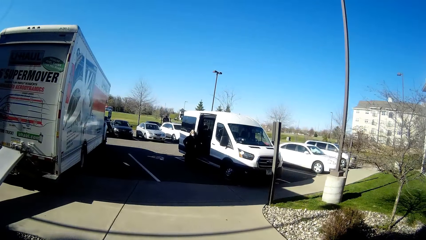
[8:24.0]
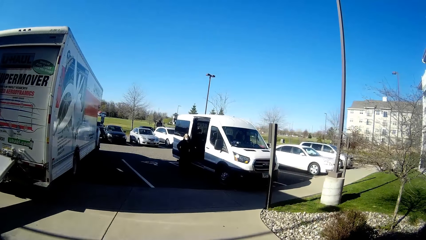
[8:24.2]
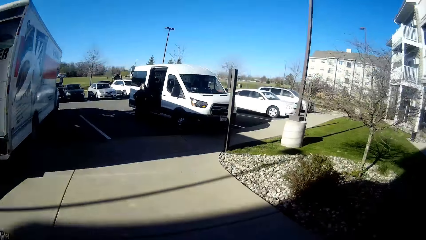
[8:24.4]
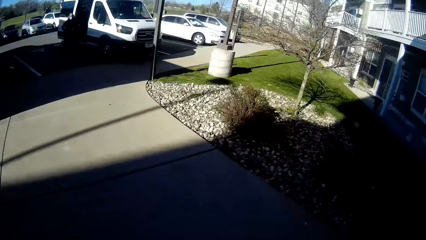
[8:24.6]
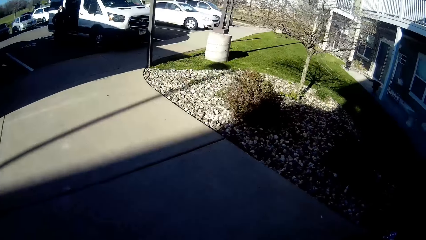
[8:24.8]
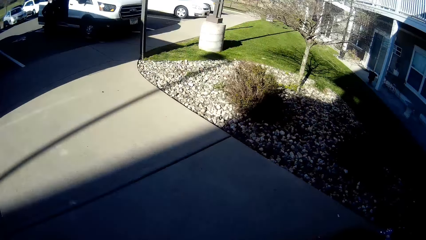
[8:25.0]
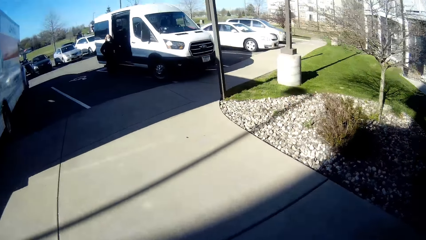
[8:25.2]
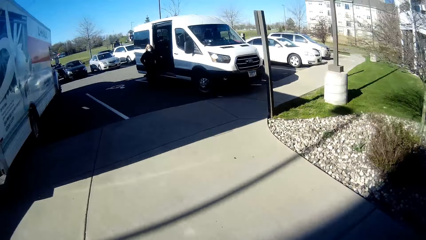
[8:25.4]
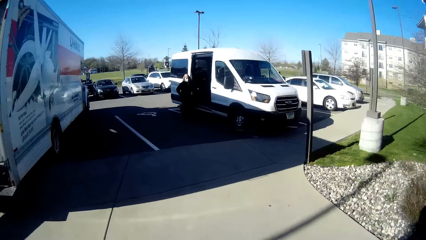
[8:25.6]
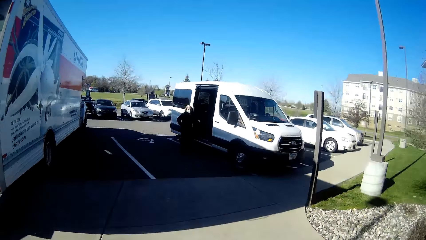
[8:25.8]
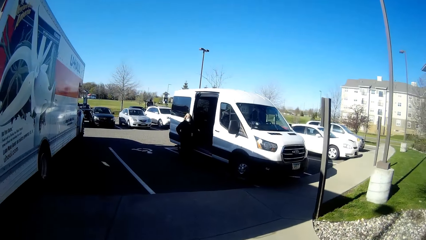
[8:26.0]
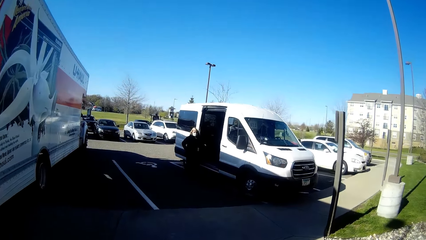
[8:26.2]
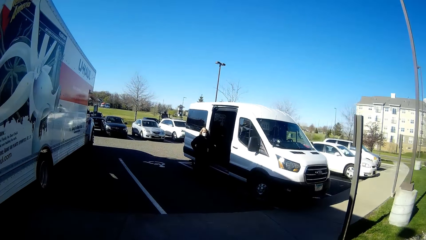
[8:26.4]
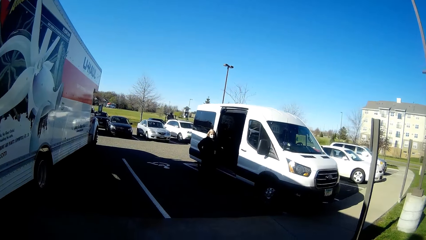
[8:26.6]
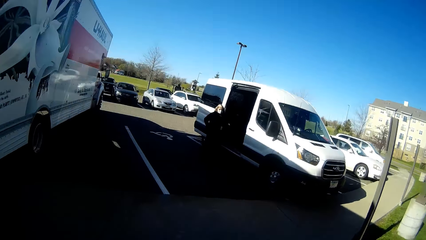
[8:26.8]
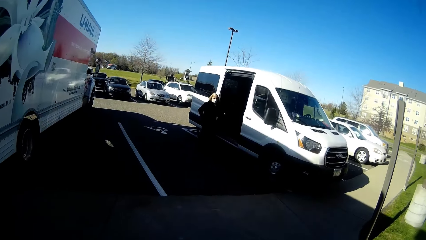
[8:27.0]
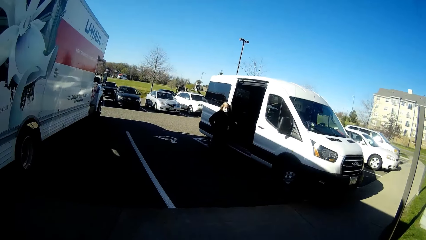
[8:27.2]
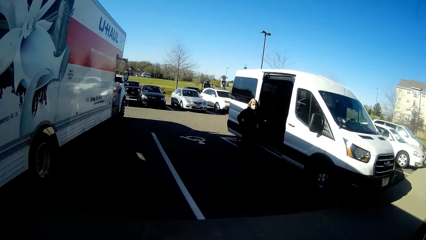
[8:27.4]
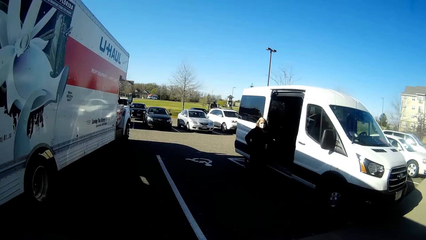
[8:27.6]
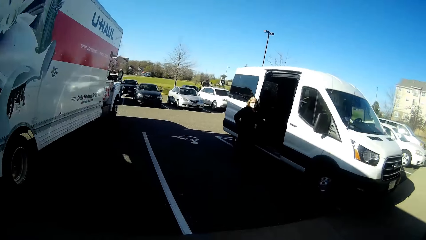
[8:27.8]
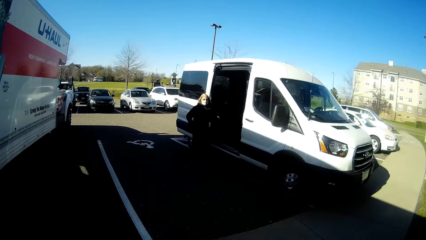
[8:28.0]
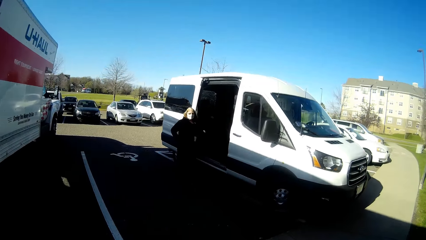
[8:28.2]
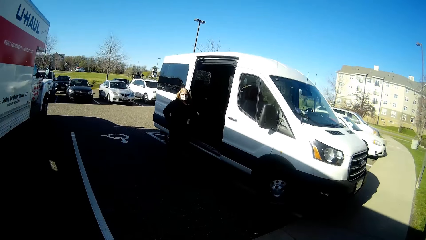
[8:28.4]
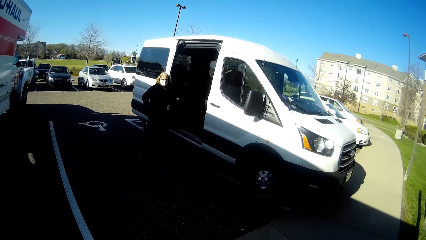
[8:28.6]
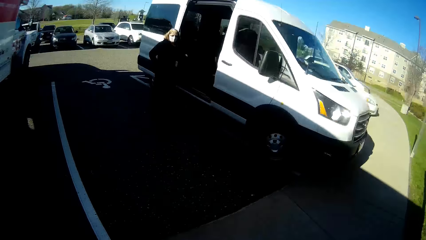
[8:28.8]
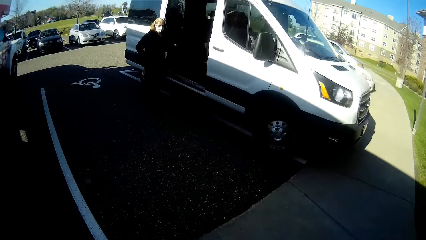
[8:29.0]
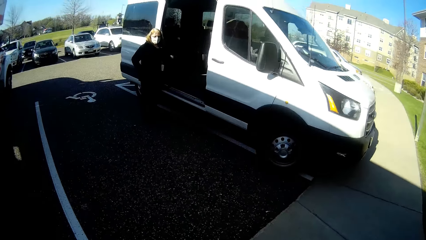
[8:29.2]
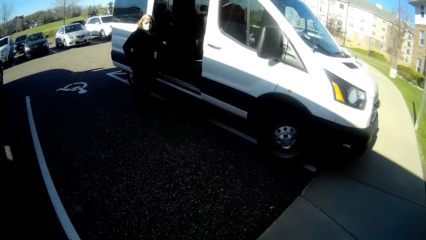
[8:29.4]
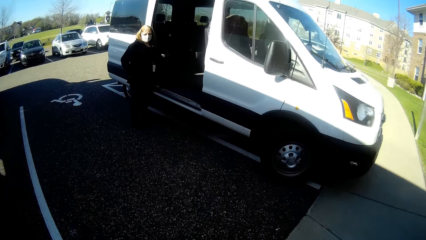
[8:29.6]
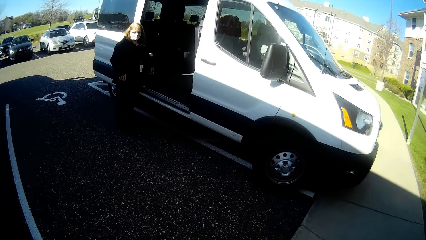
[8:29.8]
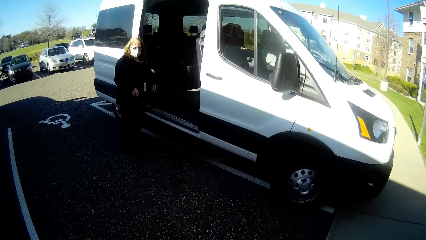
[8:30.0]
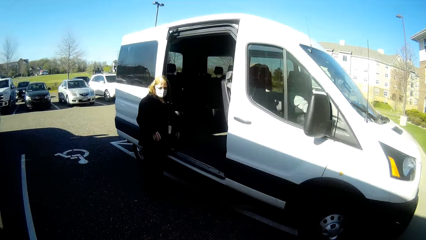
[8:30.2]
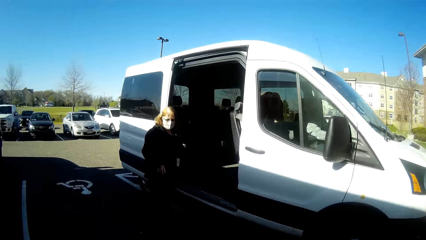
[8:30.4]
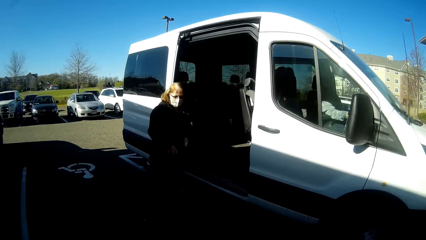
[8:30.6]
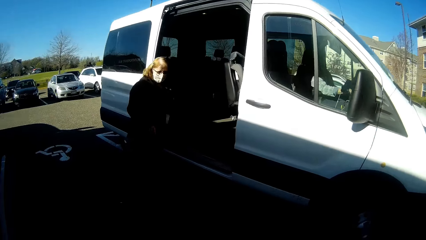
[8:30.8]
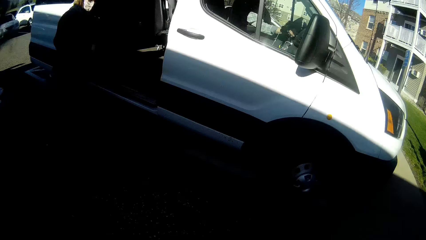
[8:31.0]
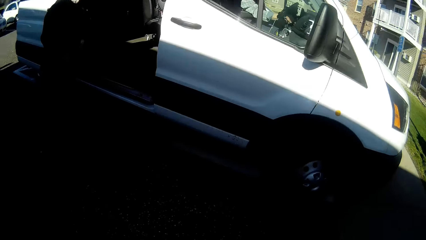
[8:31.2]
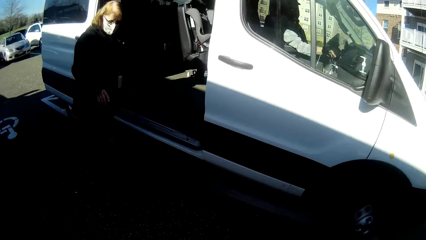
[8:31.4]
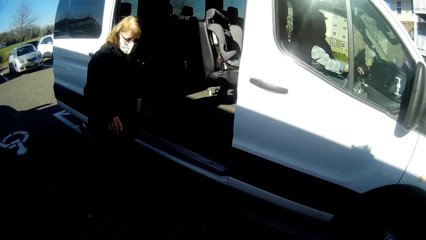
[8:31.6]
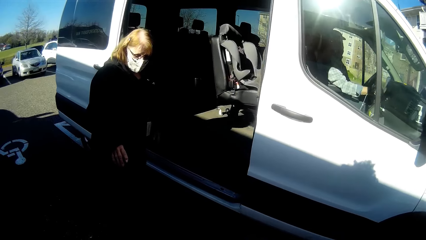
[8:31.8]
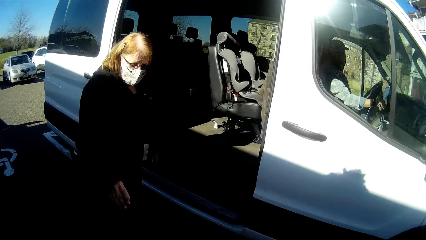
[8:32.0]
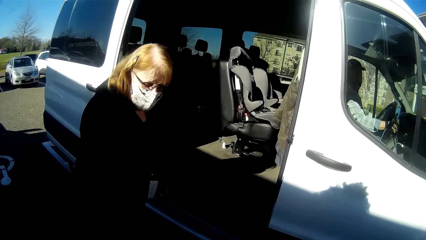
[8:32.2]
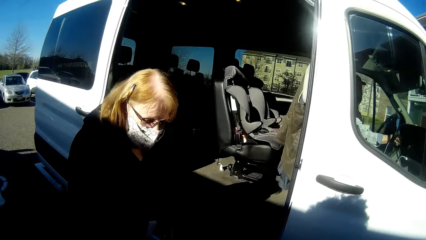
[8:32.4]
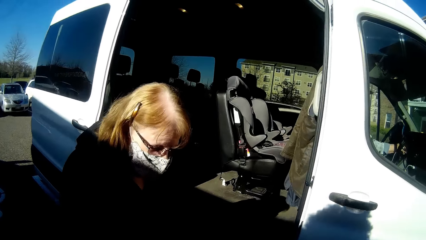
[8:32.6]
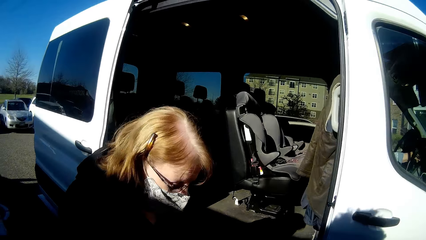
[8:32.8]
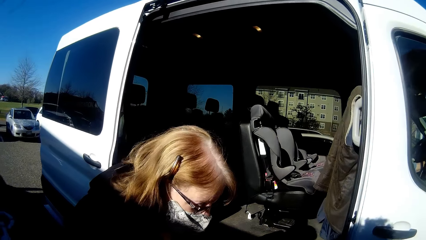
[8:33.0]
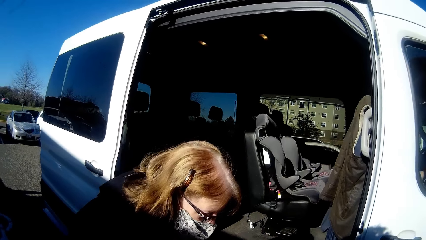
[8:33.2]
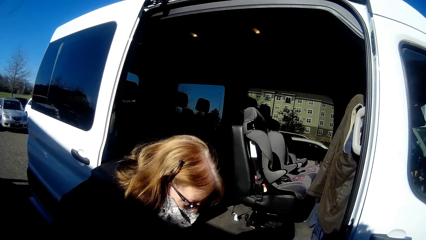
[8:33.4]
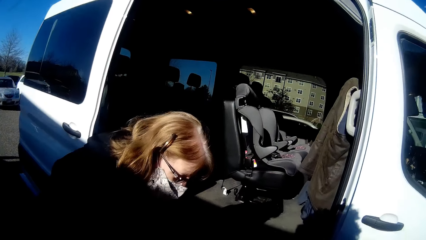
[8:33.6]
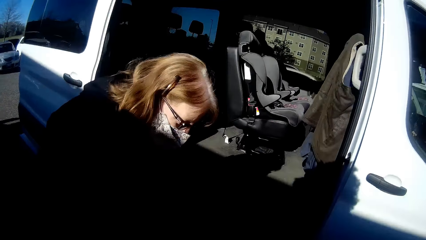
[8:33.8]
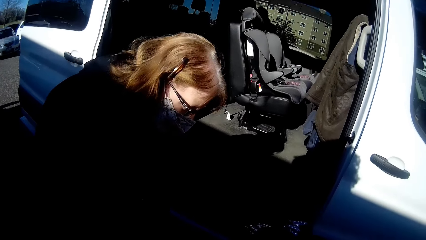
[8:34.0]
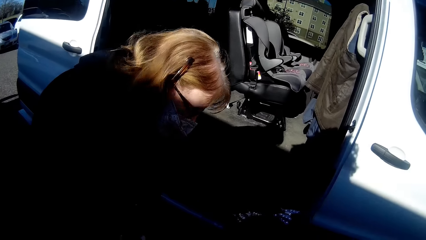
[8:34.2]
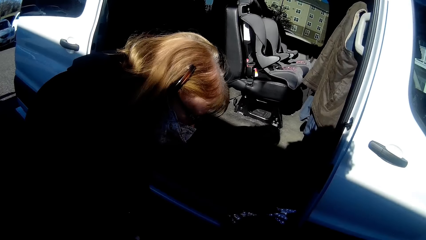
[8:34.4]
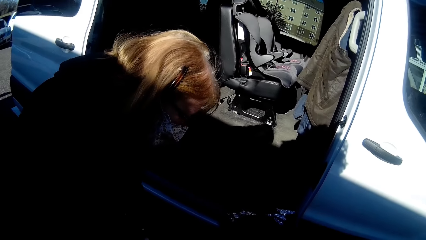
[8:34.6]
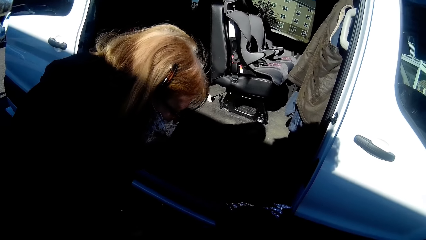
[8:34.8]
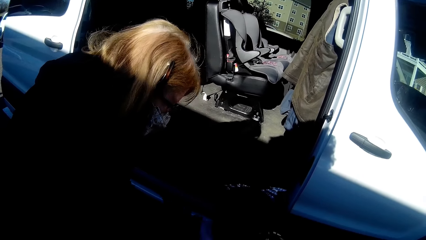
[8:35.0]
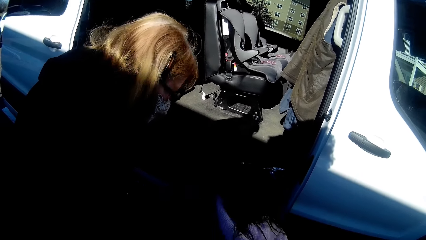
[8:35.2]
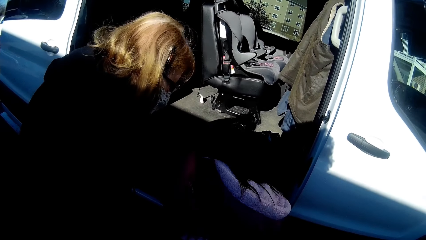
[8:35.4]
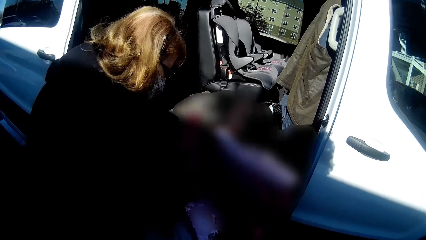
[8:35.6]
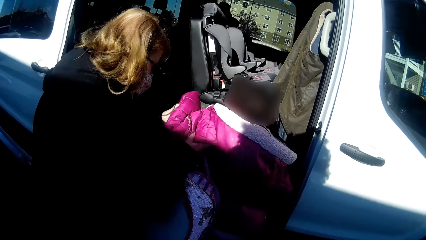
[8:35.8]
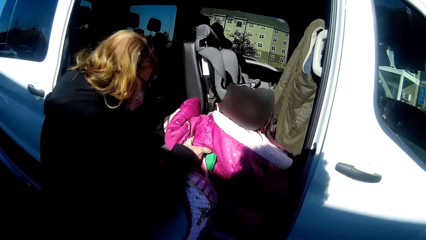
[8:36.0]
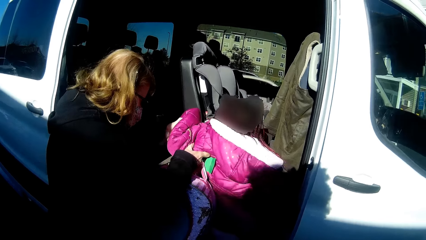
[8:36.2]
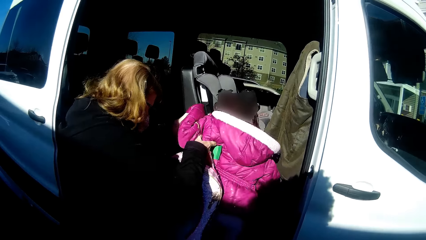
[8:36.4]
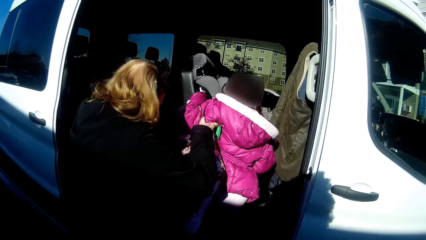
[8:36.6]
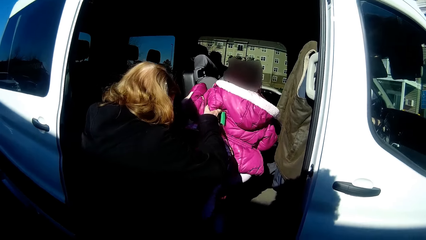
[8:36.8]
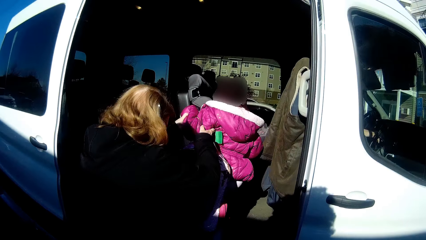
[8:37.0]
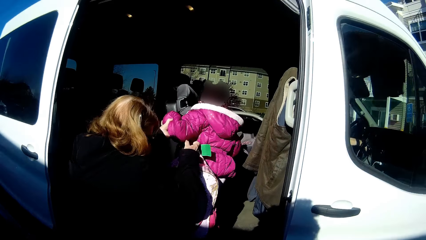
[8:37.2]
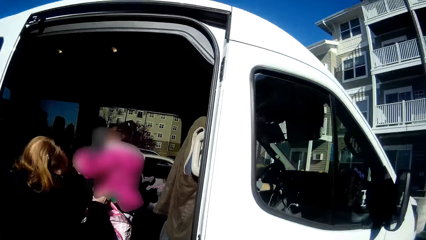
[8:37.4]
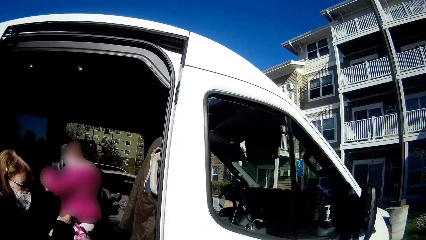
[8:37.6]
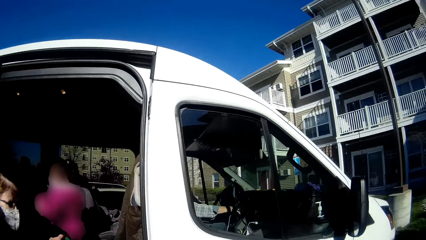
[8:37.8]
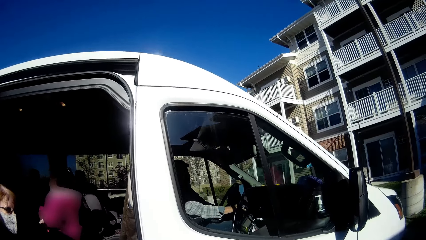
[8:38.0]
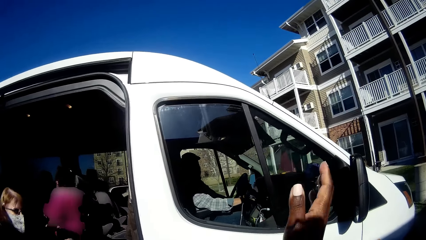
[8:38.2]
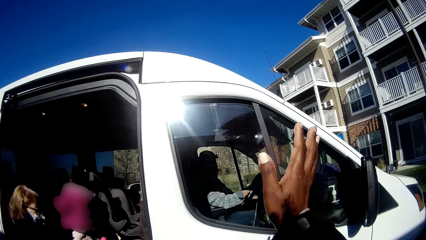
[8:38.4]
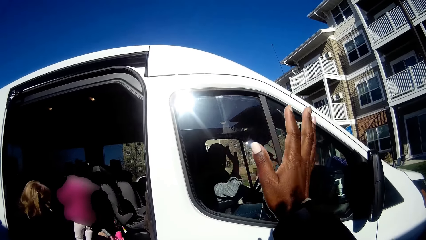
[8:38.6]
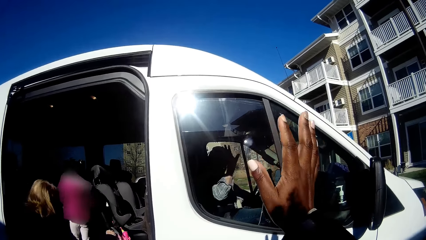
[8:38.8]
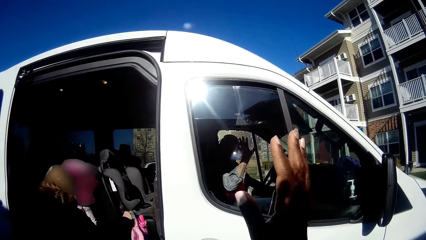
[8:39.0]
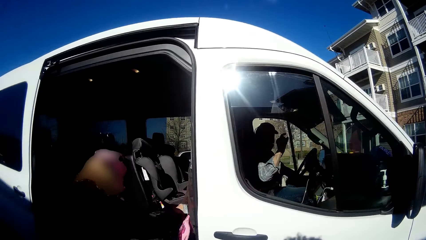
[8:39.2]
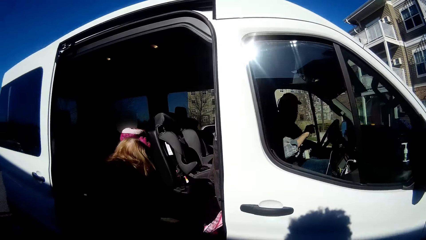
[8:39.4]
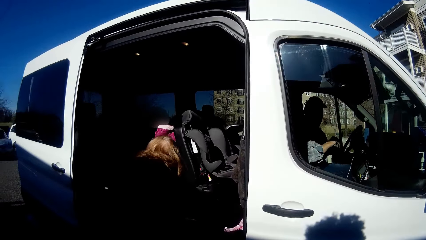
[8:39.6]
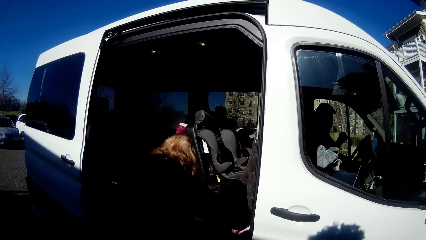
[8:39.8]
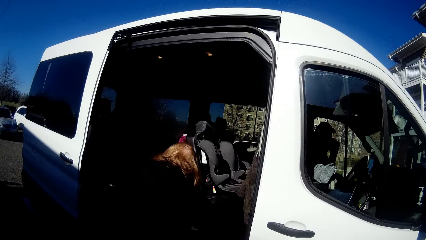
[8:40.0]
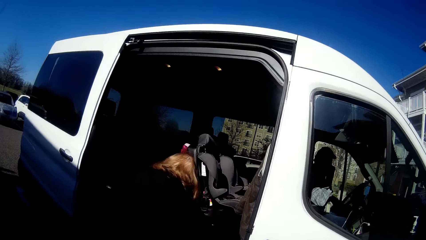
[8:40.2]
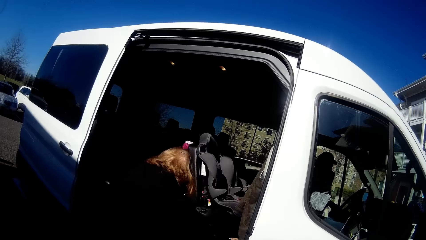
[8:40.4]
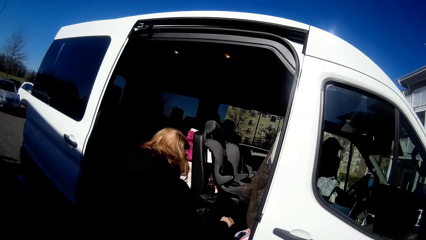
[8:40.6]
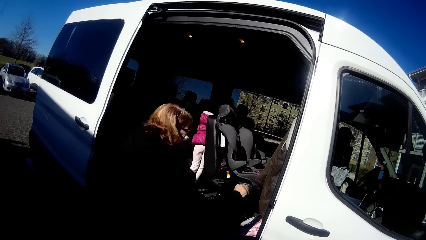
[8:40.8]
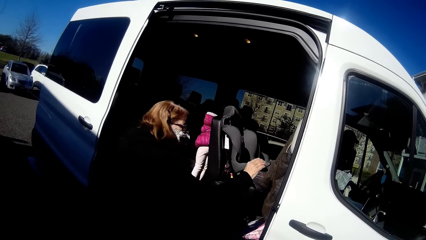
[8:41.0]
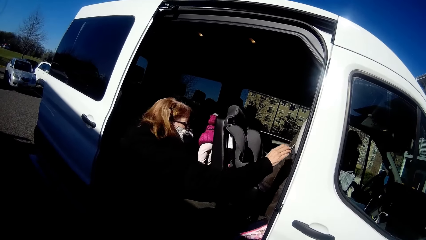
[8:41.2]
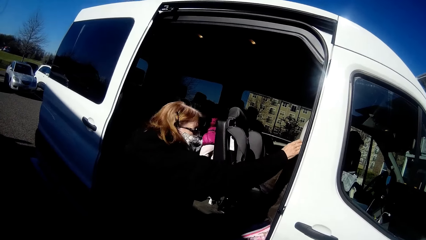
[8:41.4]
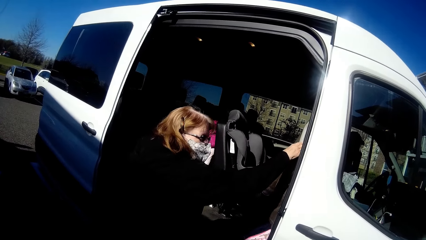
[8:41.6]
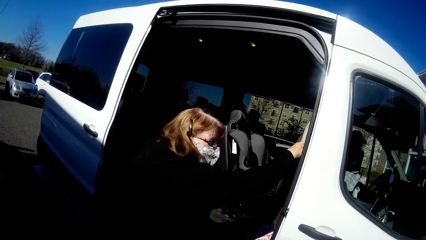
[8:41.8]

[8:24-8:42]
The camera wearer walks towards the school bus while talking with someone. A woman interacts with a girl. The woman lifts the girl into the bus with her right hand. The girl walks to a seat. The camera wearer waves to a man inside the bus.
